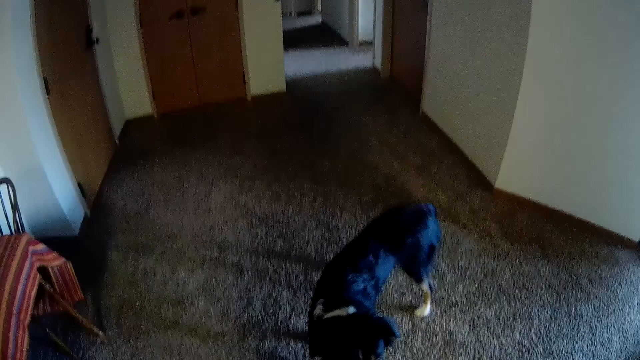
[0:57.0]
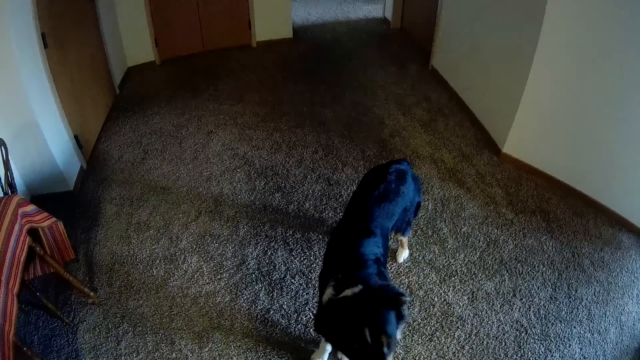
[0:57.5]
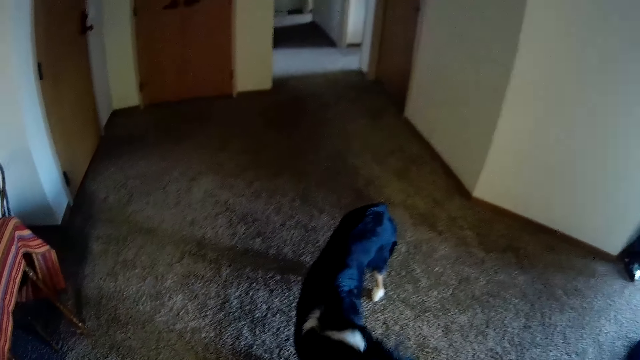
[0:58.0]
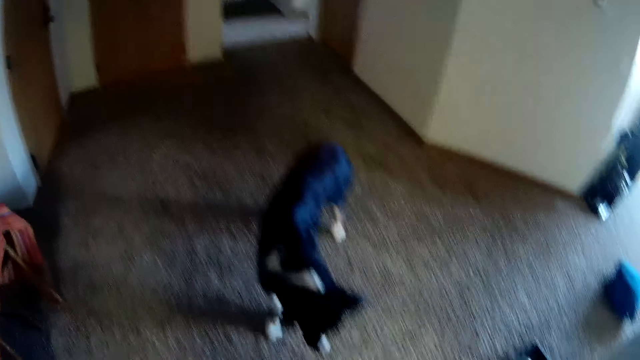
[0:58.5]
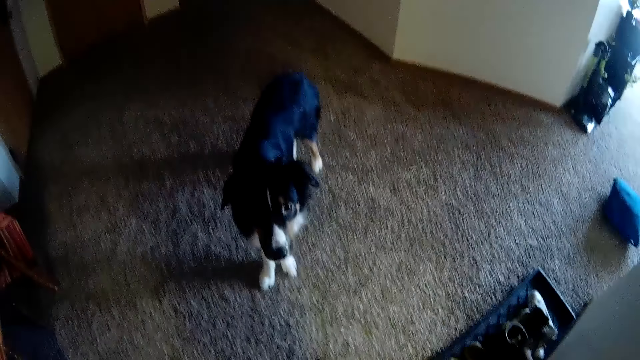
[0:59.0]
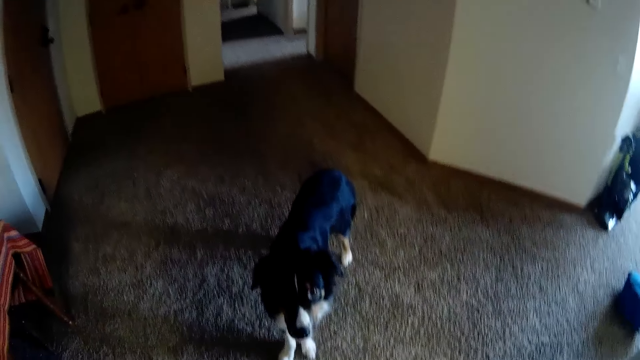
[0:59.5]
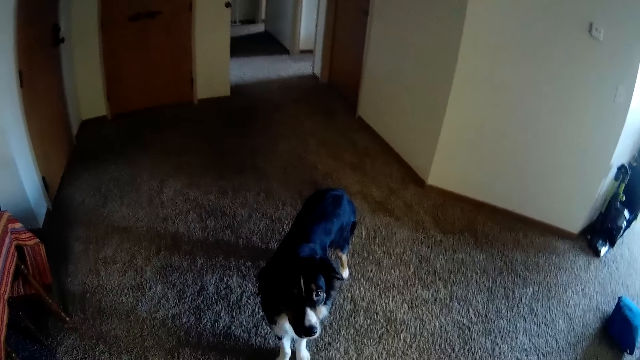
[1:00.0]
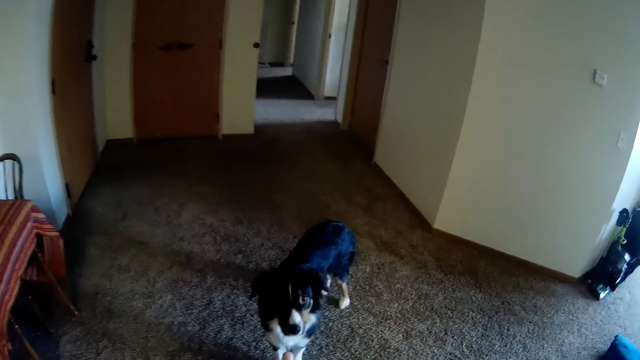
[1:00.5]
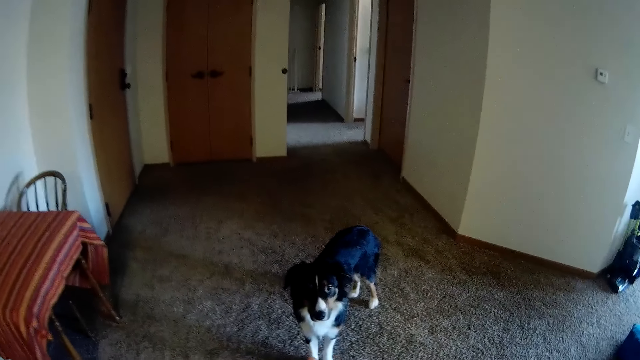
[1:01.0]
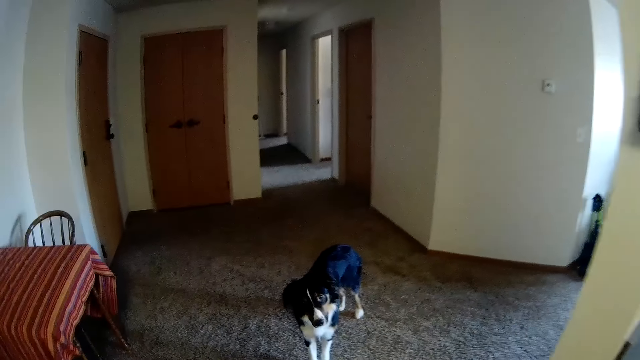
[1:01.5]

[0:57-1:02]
The camera wearer walks away from the dog.

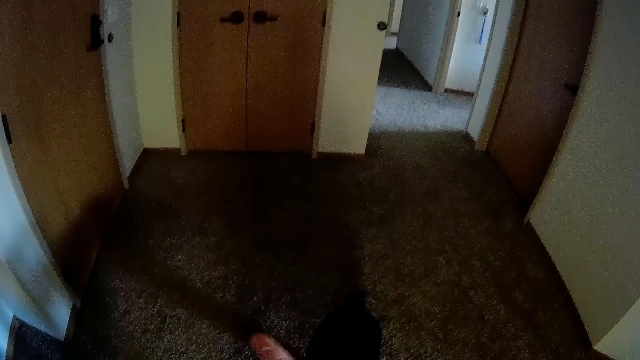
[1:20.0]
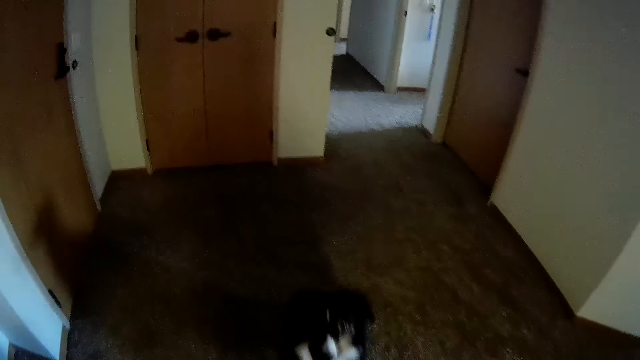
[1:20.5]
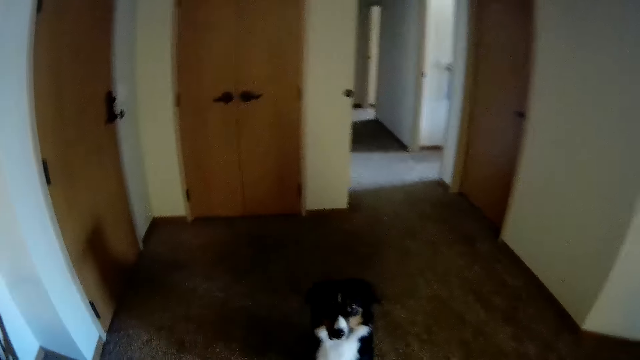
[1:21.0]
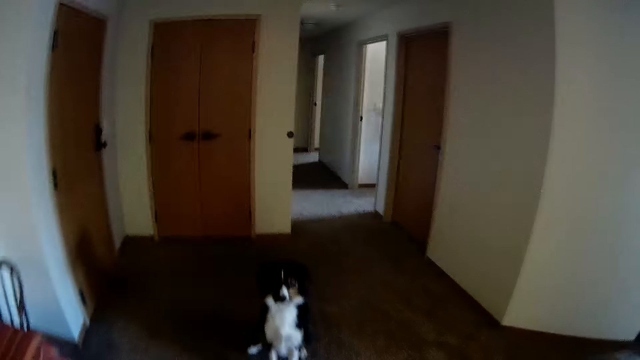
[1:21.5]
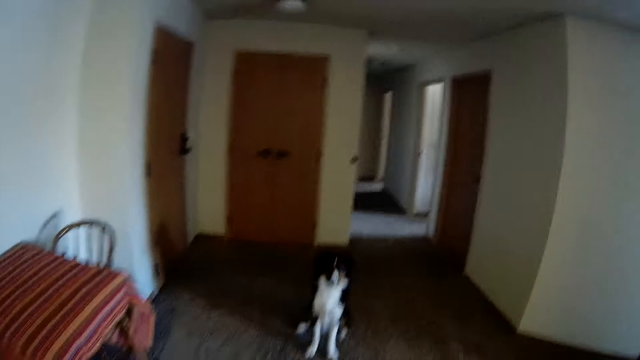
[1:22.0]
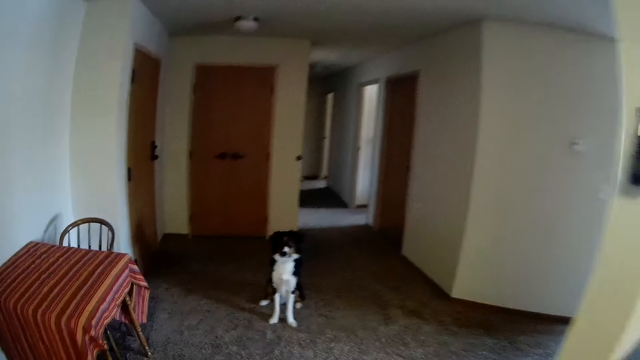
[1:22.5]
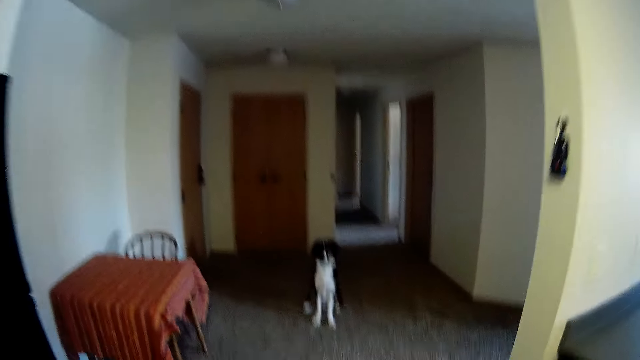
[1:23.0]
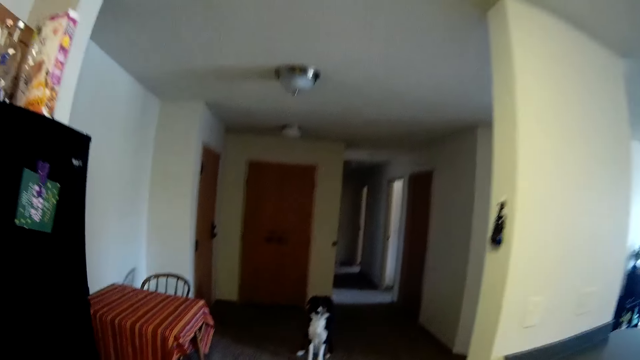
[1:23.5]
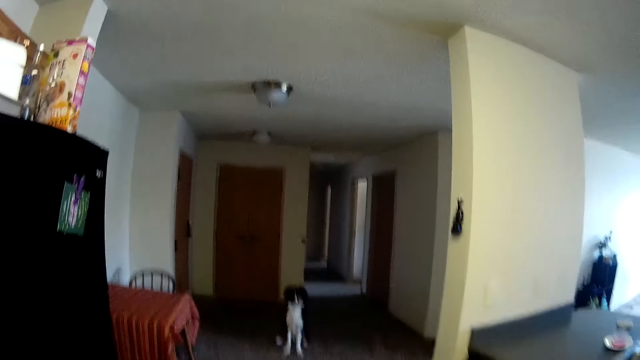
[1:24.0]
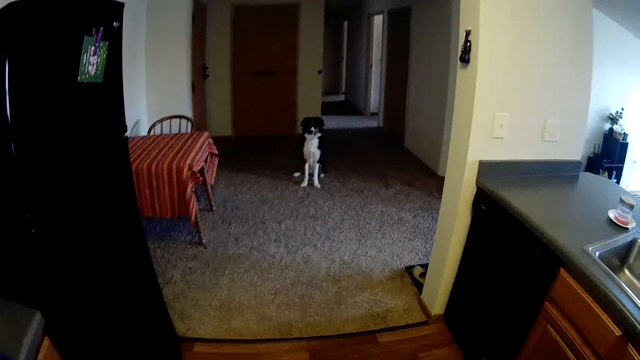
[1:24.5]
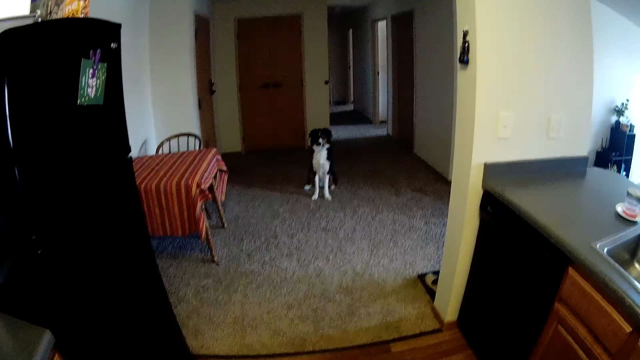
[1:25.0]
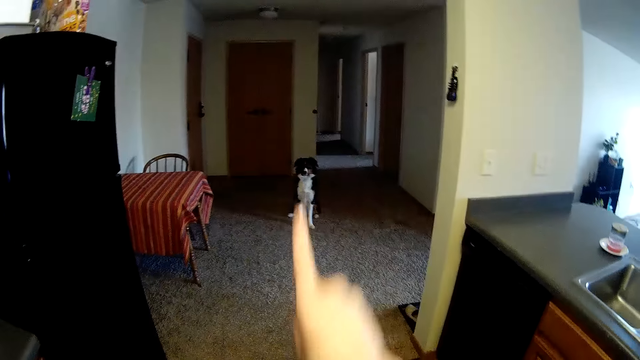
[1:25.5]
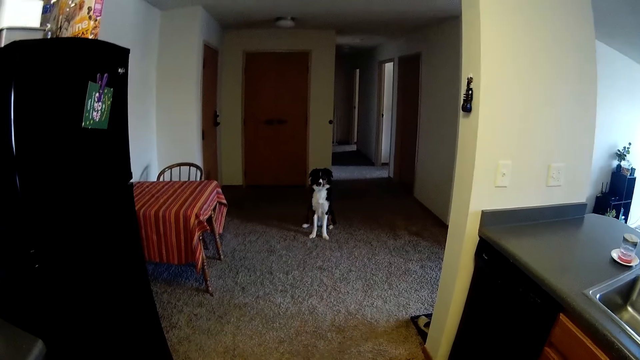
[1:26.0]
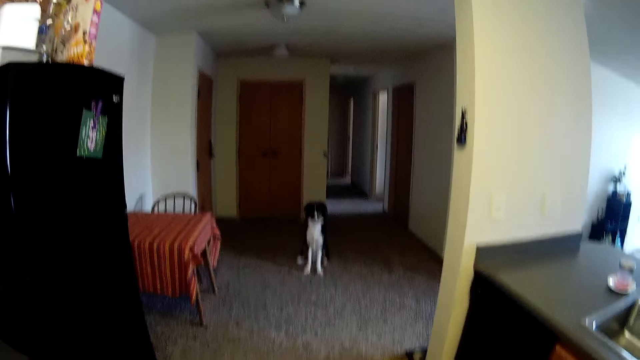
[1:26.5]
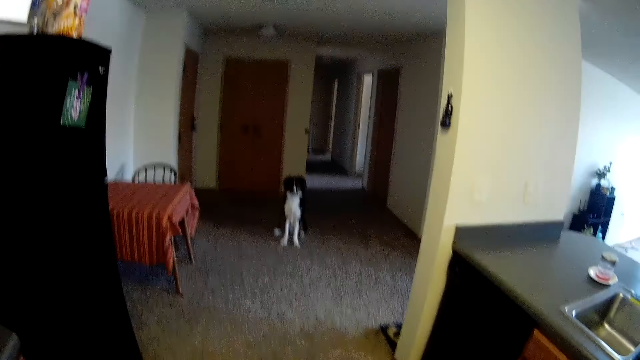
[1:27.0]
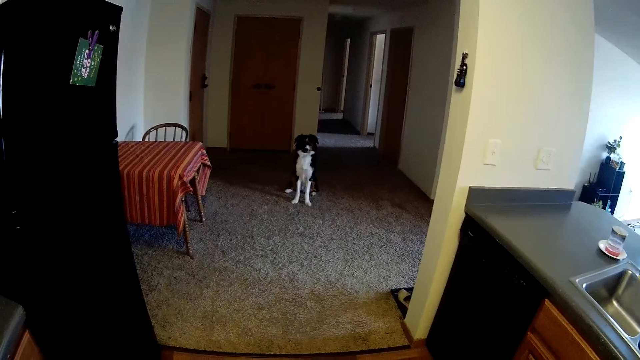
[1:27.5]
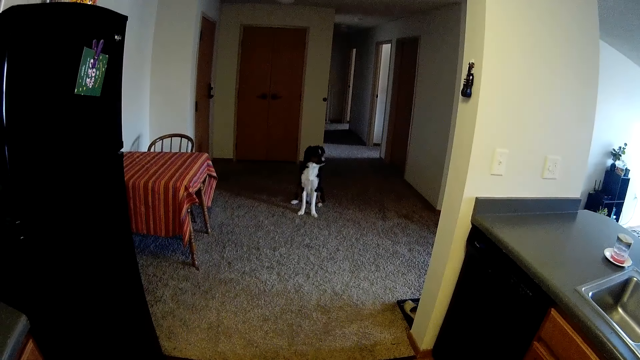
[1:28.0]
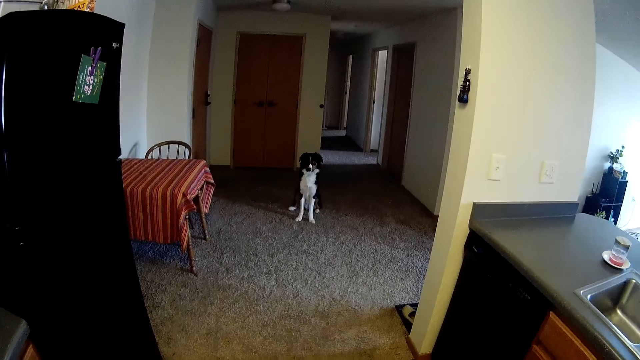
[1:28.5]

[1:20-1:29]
The camera wearer looks at the dog. They walk backwards into the kitchen. They point towards the dog. They walk away from the dog and look at the dog.

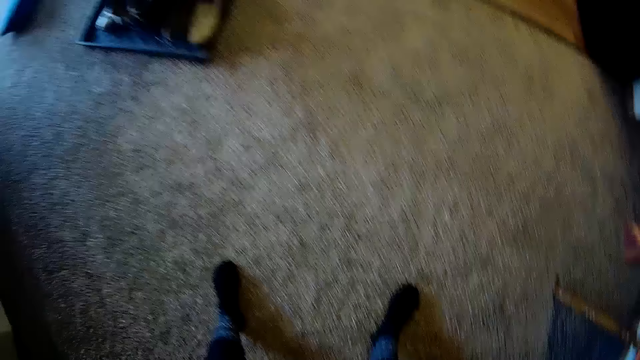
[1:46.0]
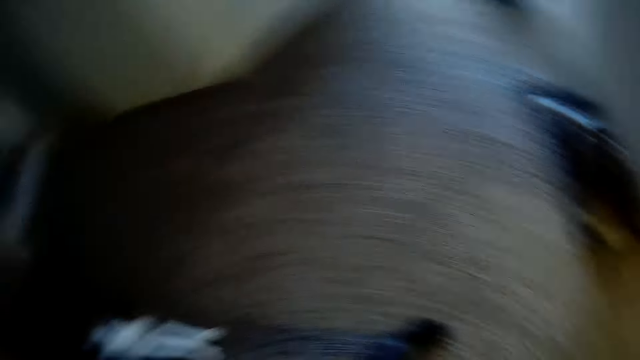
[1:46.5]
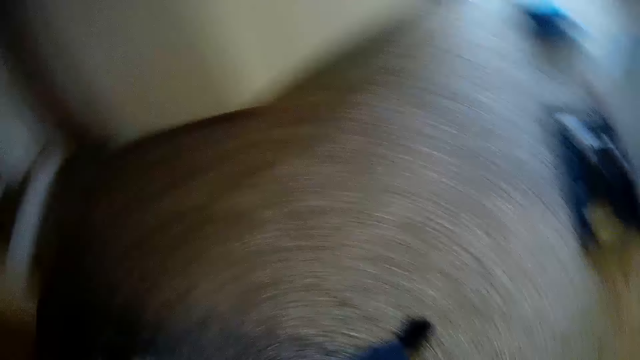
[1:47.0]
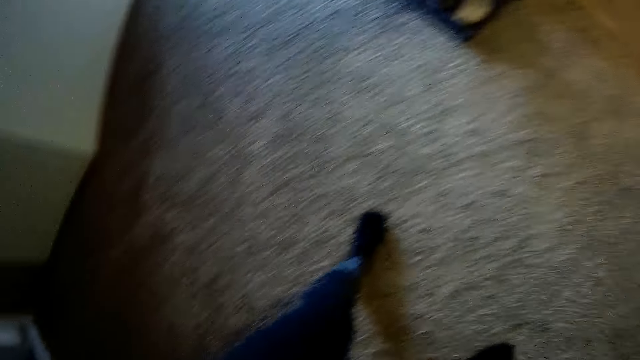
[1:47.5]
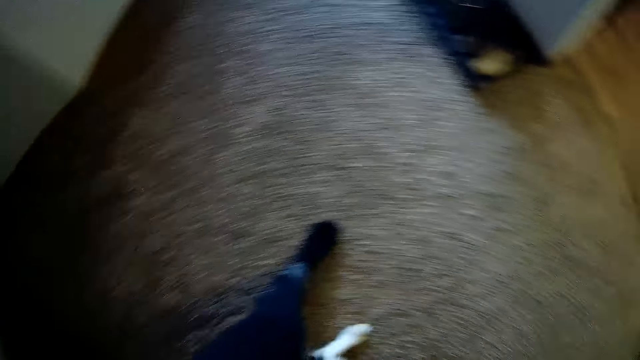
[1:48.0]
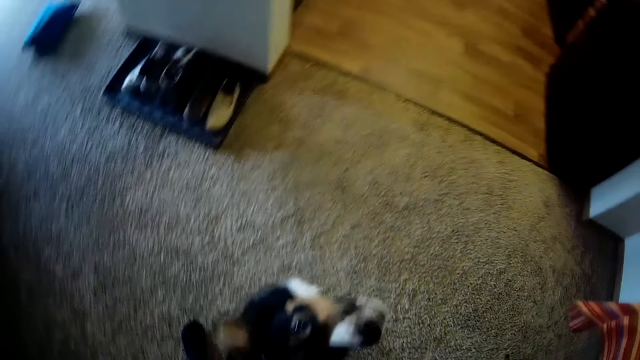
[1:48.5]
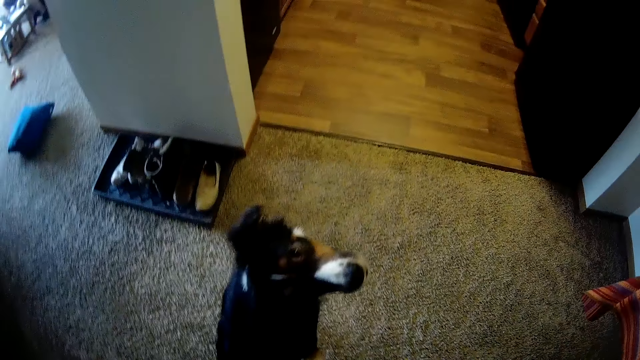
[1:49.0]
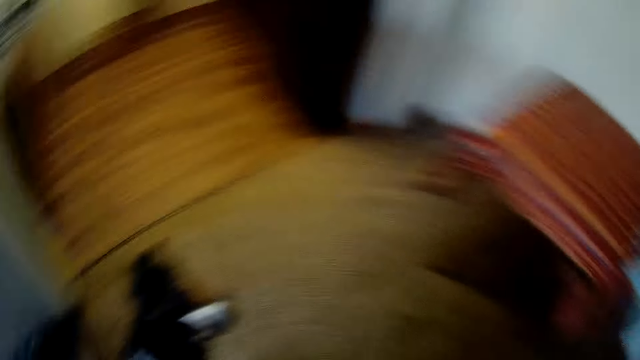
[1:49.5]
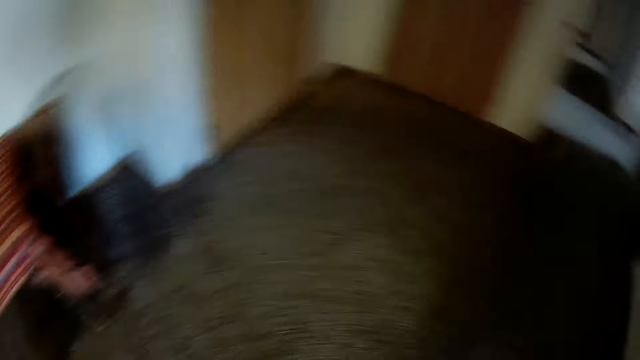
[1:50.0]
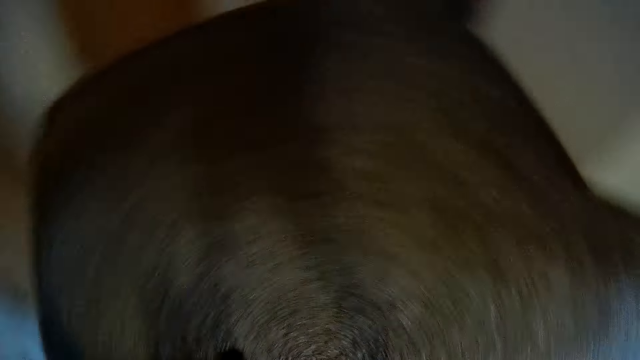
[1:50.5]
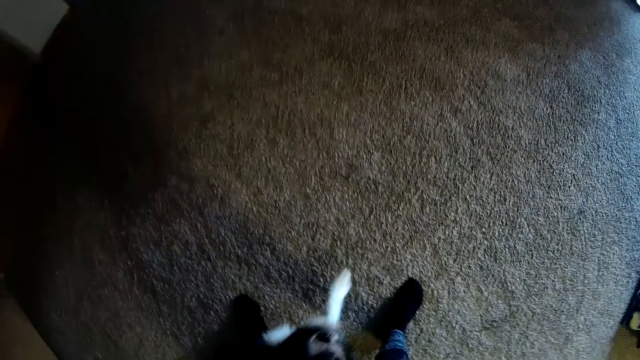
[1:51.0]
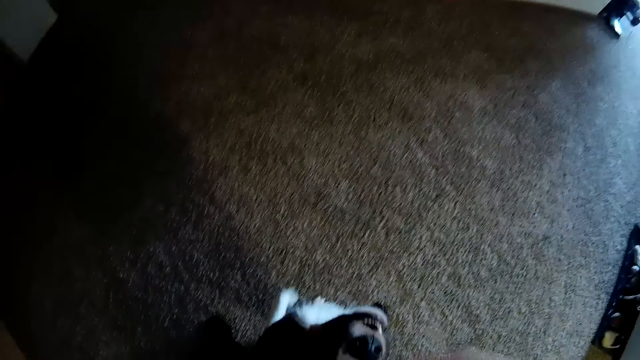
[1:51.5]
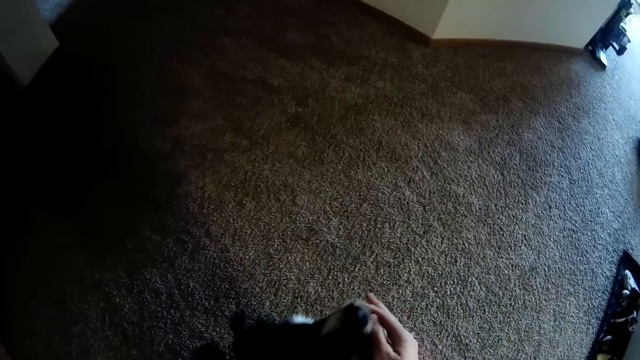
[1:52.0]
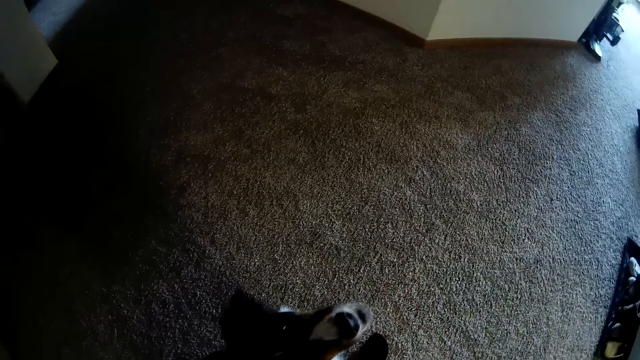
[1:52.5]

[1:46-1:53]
The camera wearer turns around. They turn around again. They look at the dog and turn around. They put food into the dog's mouth.
